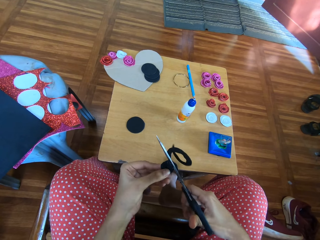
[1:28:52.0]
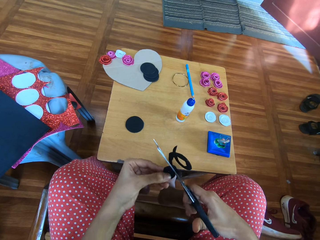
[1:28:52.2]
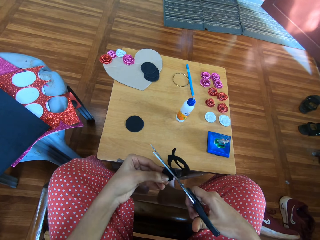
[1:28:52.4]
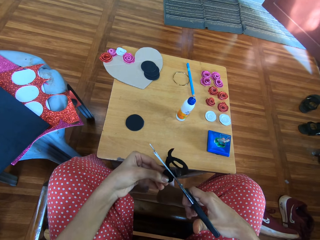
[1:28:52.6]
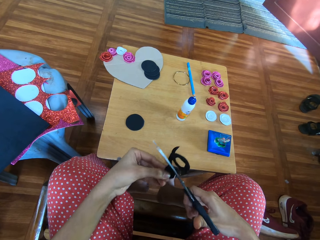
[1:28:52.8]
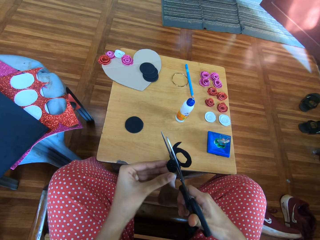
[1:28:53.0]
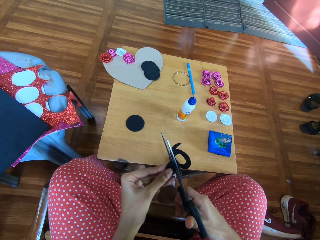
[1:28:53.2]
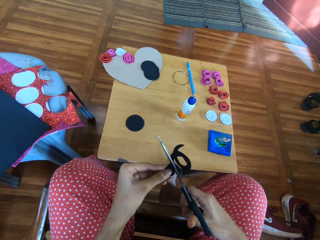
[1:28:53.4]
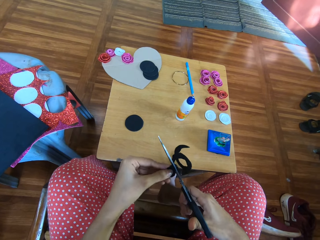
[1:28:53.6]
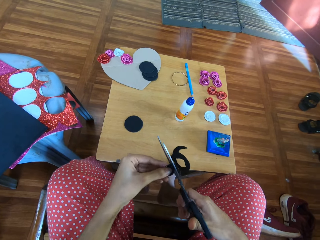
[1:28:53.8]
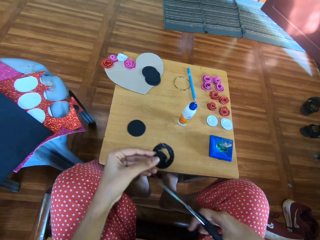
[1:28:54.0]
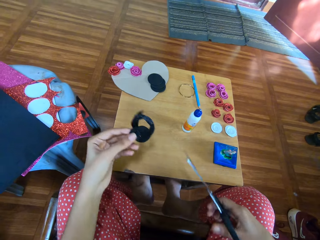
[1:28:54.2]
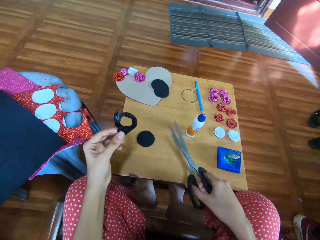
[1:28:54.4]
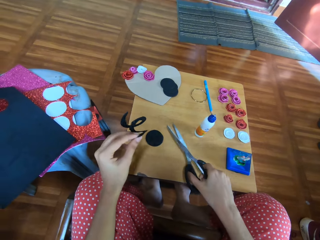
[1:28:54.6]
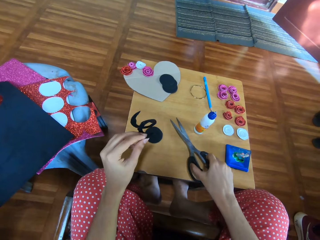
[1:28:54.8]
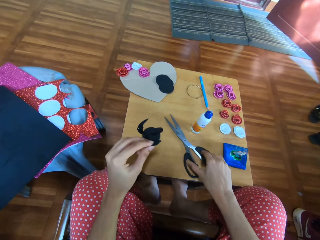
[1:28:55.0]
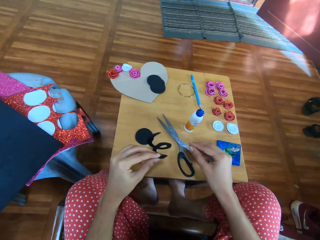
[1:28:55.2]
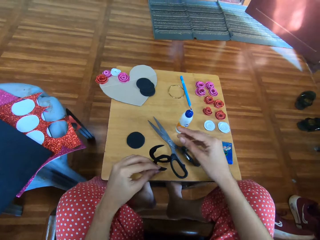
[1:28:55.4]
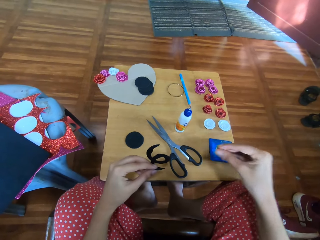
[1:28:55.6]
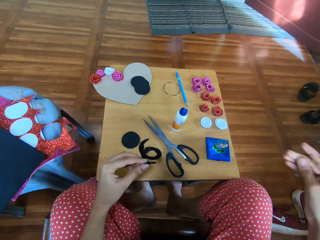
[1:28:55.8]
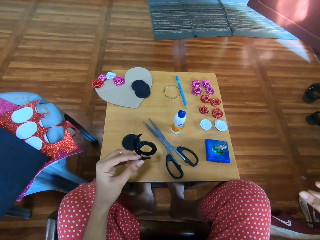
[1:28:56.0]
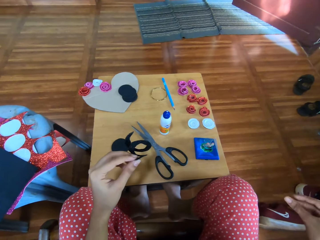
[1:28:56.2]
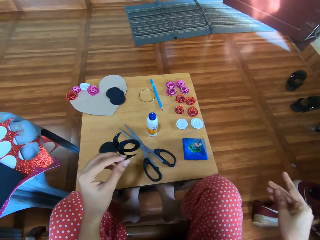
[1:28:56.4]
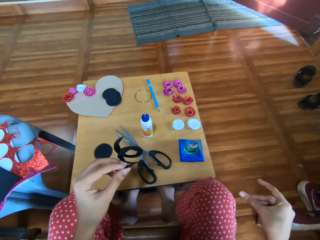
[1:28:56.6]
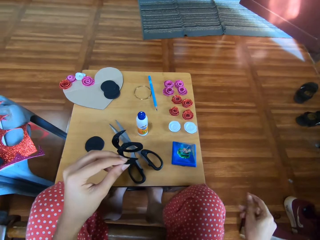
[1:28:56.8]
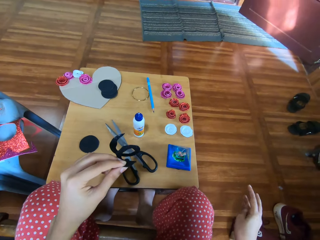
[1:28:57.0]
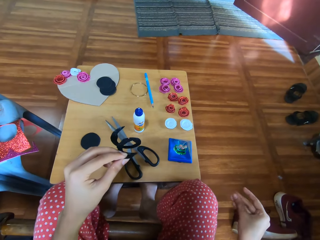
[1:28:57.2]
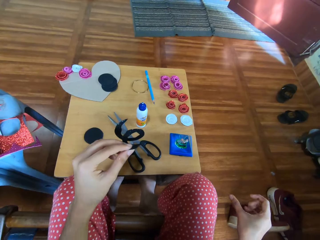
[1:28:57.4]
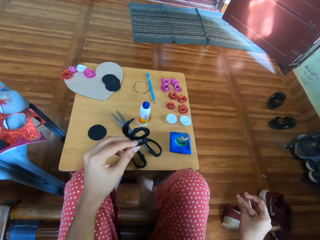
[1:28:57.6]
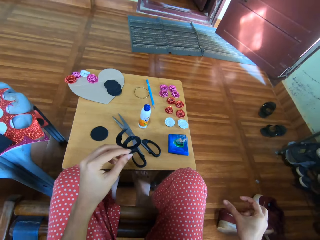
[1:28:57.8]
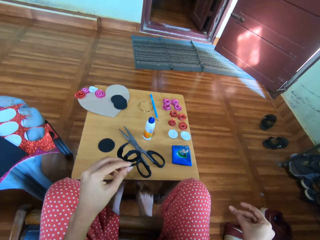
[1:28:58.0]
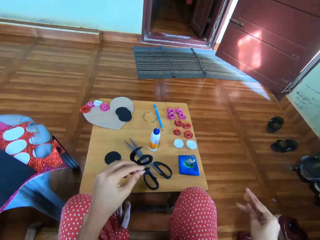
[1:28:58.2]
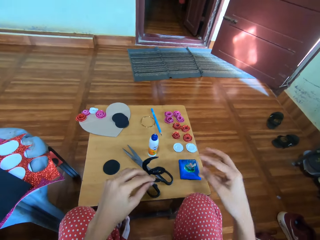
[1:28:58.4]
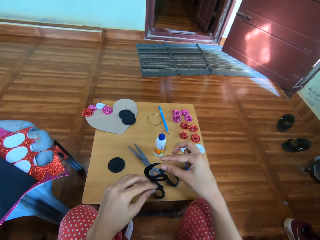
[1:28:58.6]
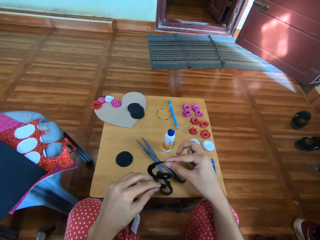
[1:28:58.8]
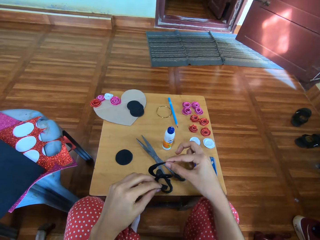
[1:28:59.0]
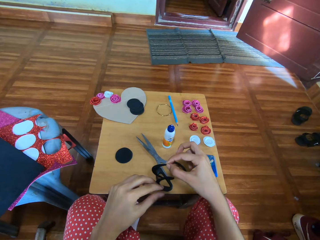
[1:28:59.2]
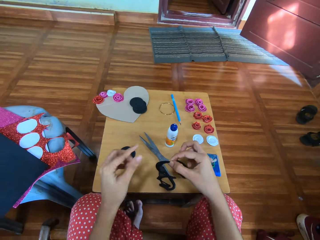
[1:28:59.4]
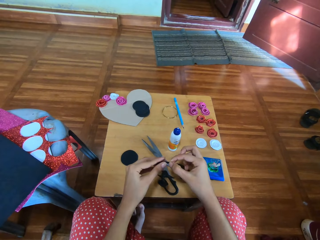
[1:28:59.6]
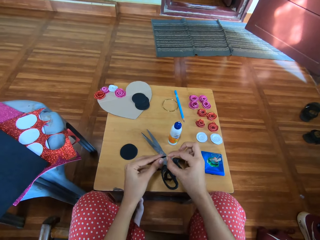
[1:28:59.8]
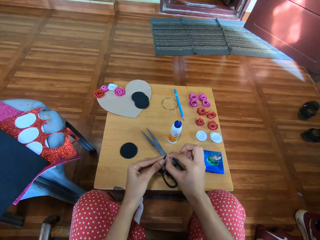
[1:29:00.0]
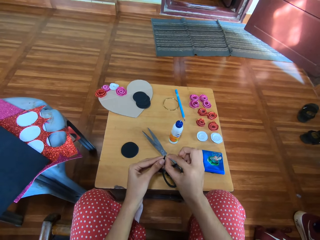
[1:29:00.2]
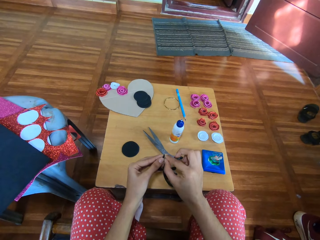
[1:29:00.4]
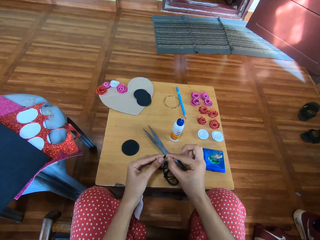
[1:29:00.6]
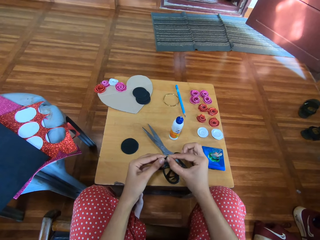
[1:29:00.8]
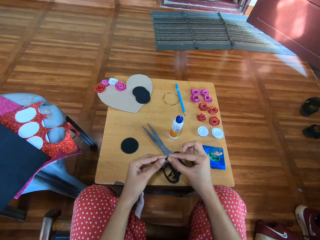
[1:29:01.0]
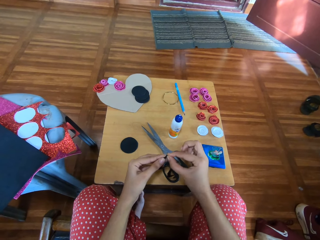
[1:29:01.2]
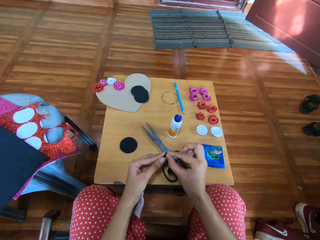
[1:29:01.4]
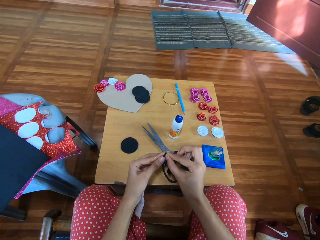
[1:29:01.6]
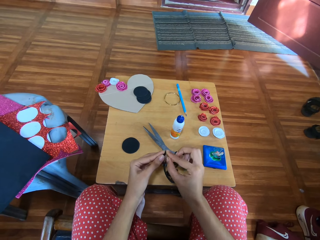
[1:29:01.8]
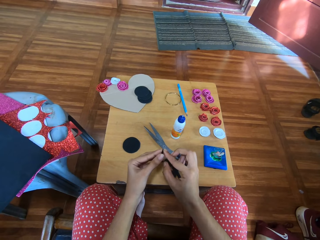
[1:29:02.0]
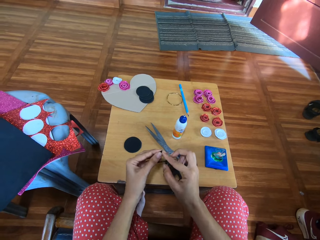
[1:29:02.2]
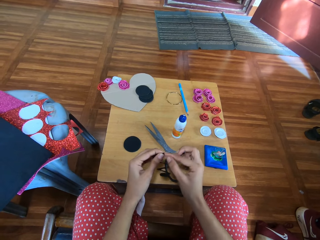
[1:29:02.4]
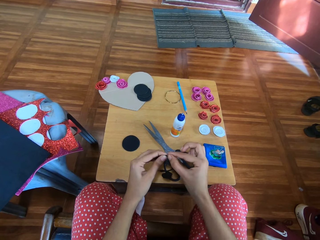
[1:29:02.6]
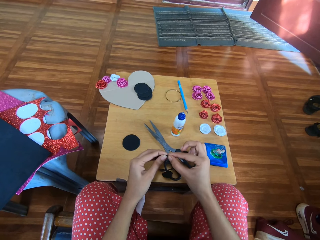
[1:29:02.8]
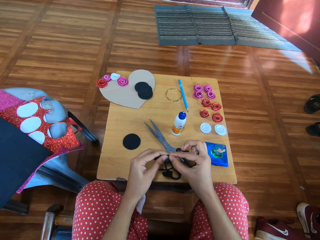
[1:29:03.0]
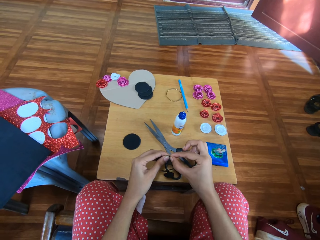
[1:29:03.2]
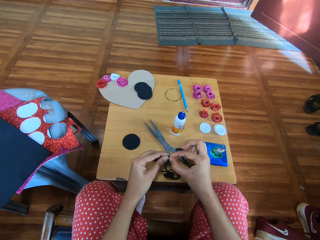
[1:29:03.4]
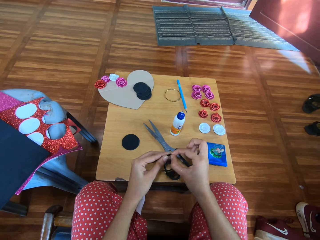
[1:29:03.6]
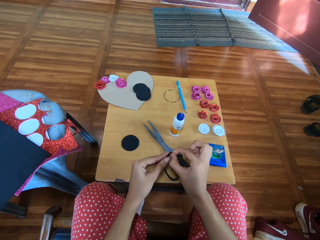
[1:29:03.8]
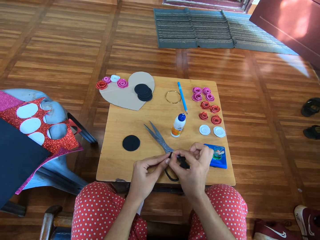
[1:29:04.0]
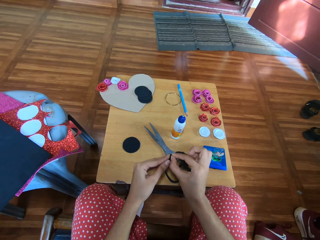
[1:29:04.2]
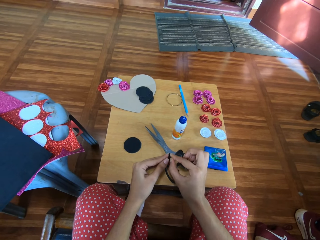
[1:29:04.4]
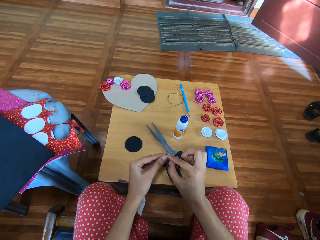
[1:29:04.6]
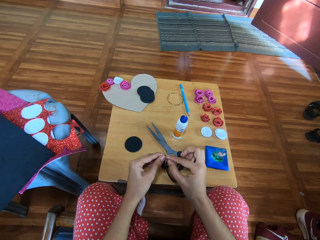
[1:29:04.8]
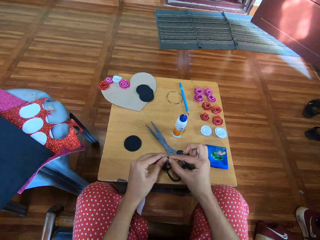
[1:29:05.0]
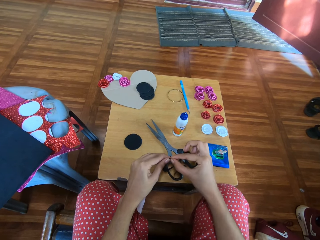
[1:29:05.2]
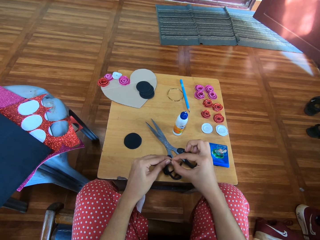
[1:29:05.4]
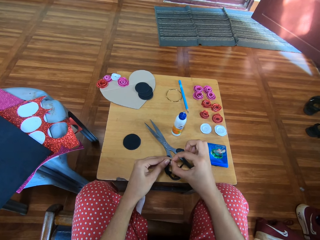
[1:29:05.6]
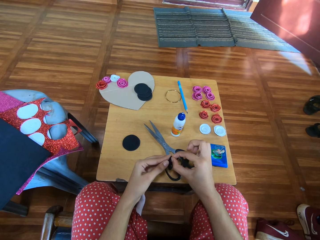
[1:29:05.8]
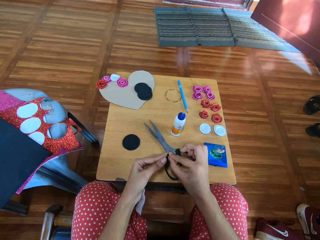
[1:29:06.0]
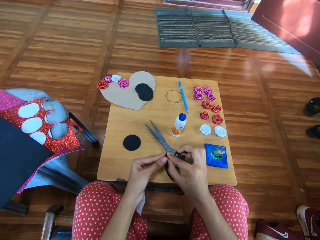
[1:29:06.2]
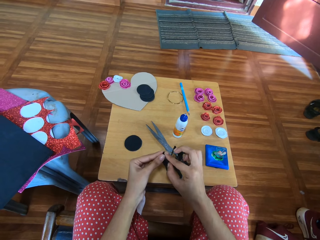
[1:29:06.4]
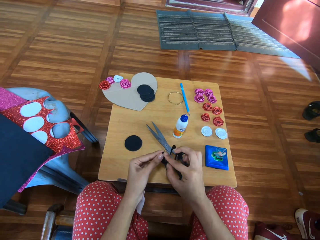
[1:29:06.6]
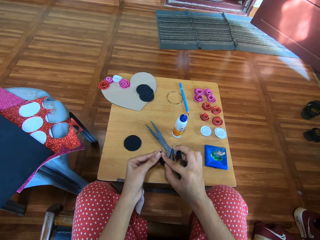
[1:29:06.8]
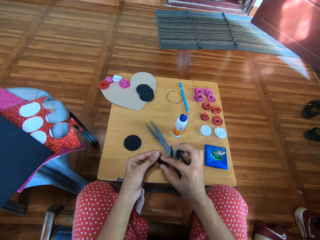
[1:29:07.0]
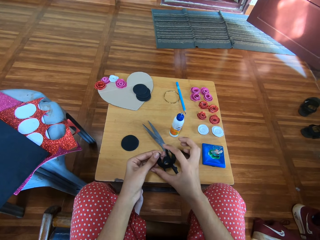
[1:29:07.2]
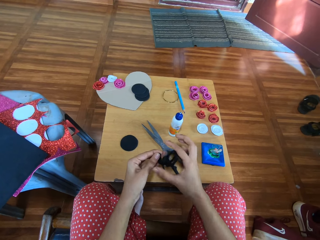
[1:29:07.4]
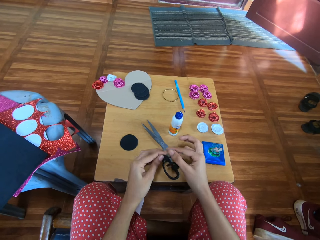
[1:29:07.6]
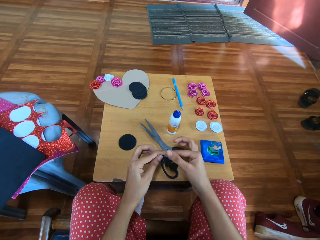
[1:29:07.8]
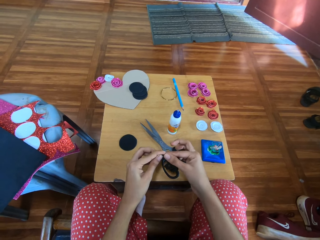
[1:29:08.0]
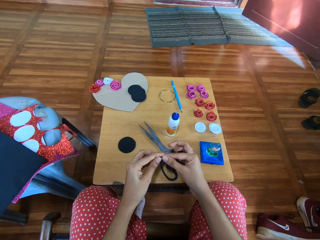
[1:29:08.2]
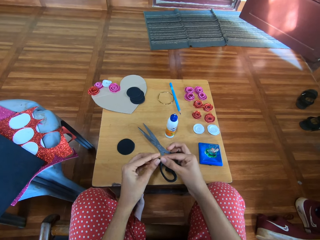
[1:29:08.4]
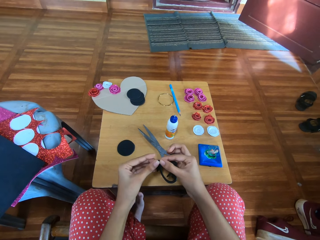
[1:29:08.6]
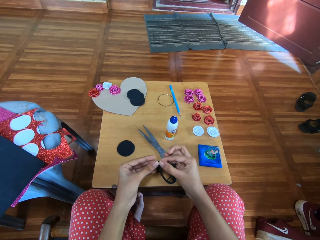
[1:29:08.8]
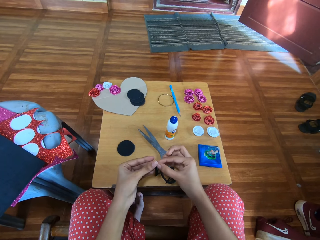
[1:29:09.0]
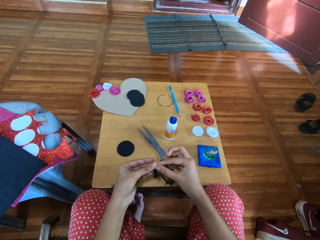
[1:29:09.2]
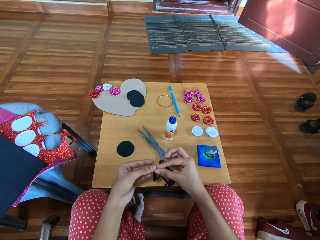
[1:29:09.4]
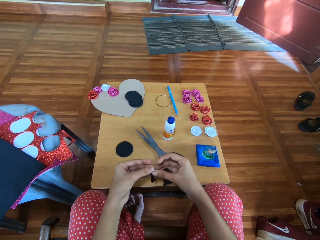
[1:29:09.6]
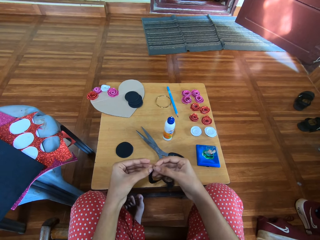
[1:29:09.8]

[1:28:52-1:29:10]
The camera wearer drops the scissors on the table. They rub fingers together. They hold the spiral glitter paper with both hands. They roll the spiral glitter paper with both hands. They rotate the glitter paper round.

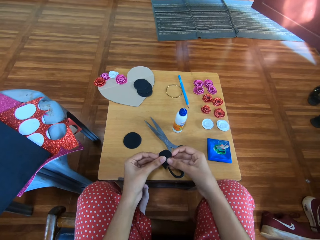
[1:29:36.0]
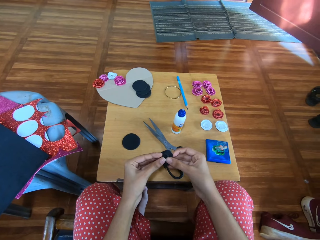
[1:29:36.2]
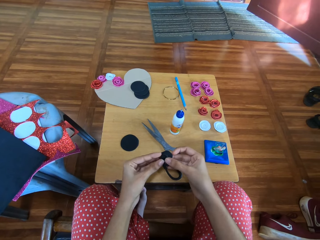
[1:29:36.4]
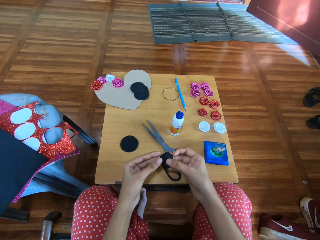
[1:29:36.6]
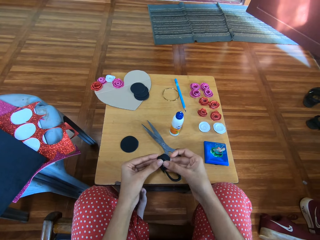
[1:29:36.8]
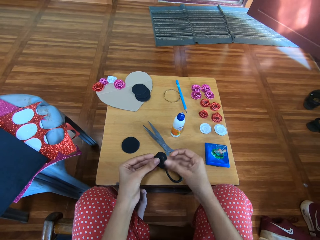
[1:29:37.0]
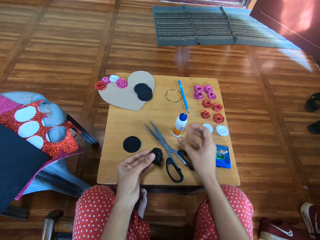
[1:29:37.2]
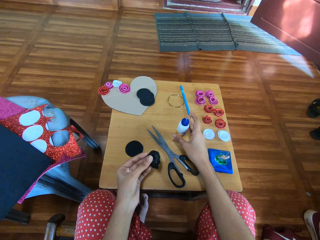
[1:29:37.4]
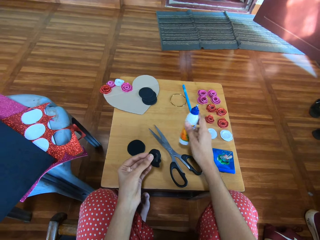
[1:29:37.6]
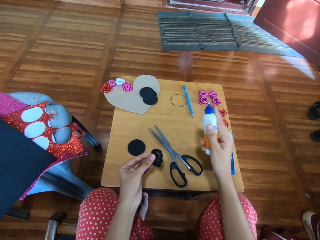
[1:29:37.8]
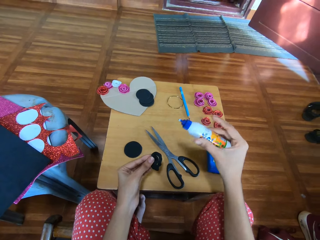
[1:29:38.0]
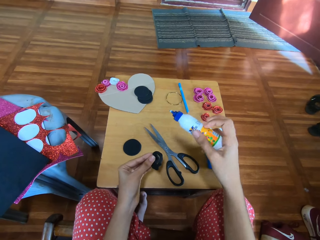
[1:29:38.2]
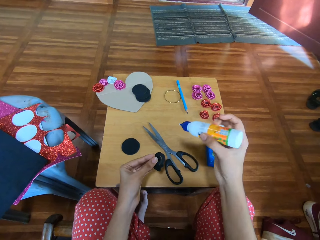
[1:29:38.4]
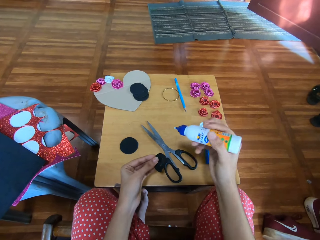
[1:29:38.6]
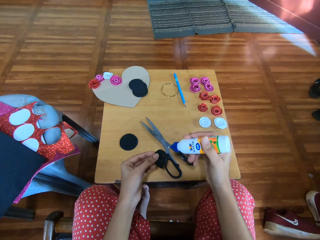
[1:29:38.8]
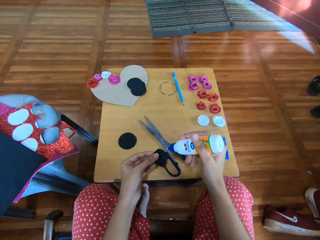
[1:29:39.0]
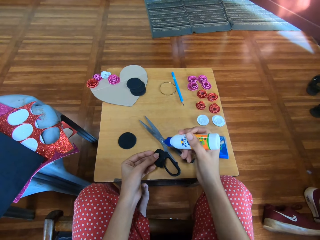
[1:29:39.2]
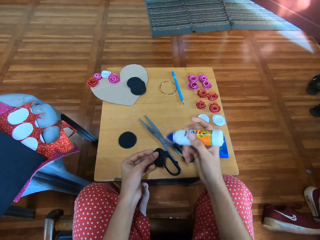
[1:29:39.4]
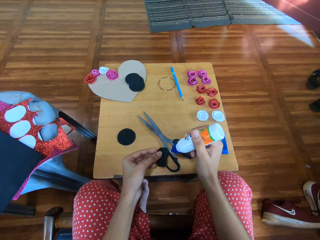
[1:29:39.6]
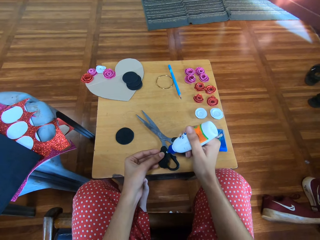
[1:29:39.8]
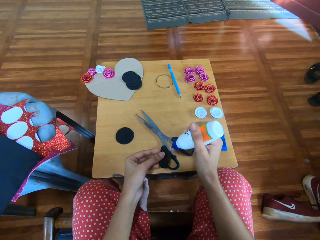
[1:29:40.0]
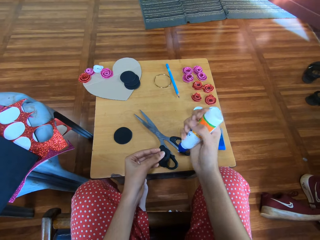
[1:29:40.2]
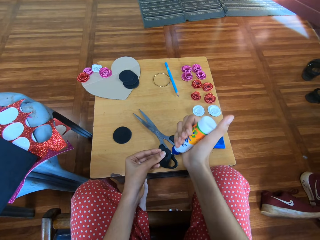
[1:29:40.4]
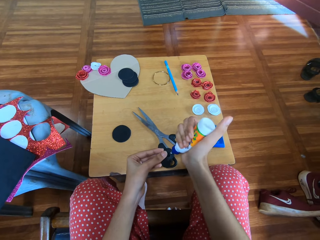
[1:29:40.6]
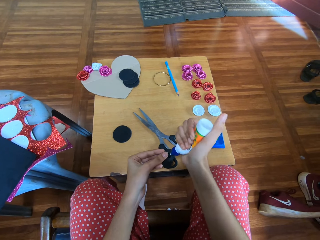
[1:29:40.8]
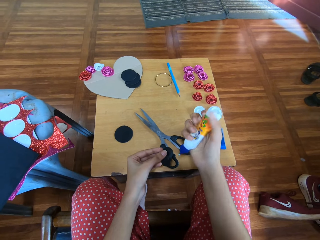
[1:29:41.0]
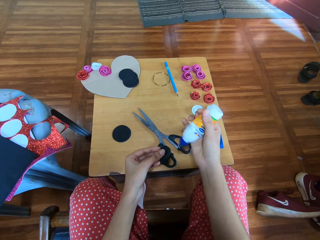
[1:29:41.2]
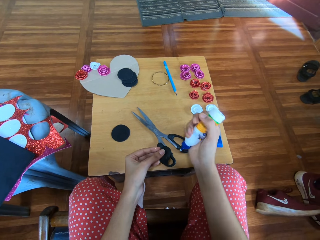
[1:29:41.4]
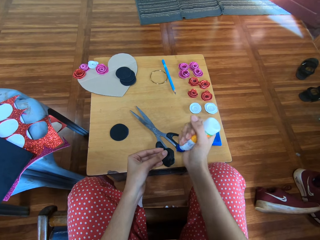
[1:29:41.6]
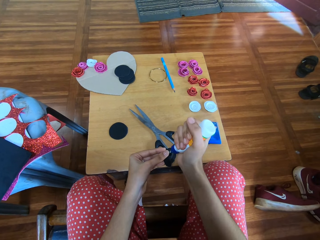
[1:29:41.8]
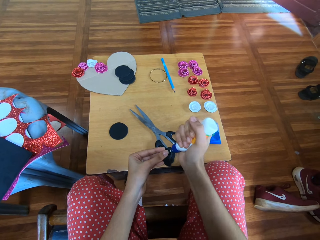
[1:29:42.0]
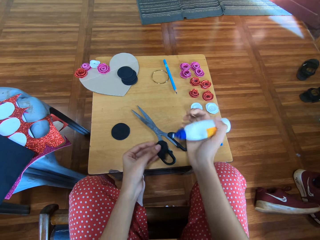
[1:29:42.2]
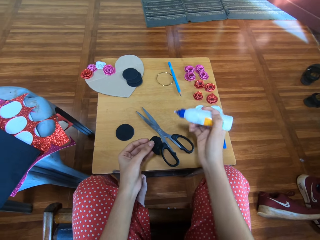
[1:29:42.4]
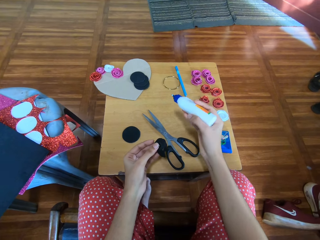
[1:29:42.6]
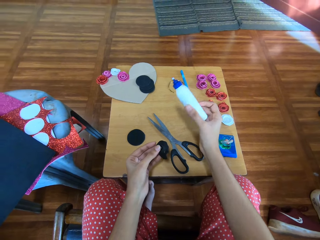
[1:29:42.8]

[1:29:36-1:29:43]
The camera wearer picks a bottle of glue from the table with her right hand. She puts glue on the glitter flower ribbon.
